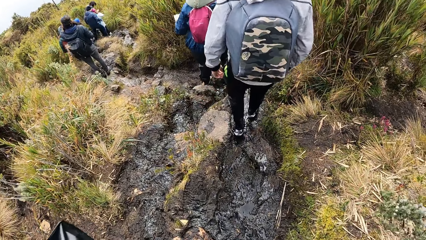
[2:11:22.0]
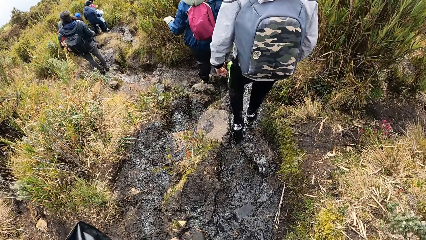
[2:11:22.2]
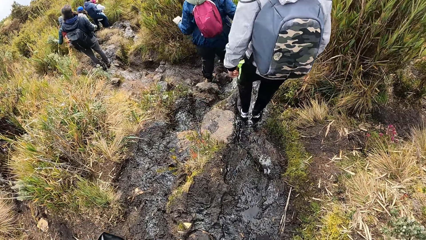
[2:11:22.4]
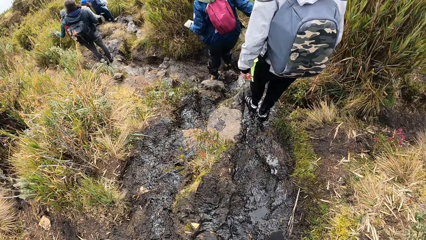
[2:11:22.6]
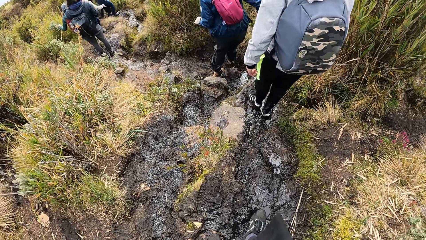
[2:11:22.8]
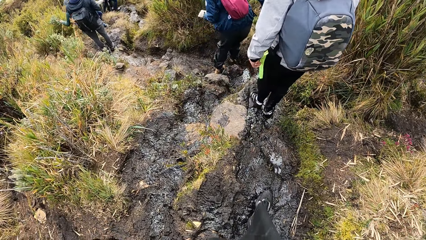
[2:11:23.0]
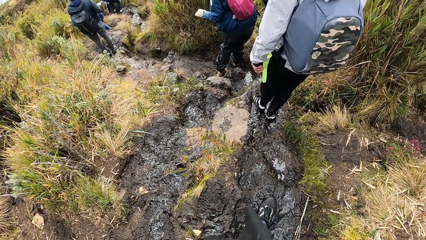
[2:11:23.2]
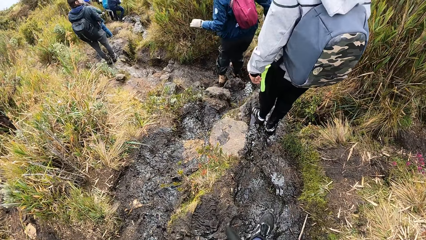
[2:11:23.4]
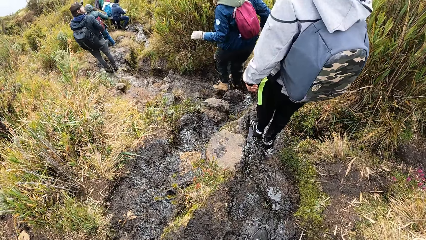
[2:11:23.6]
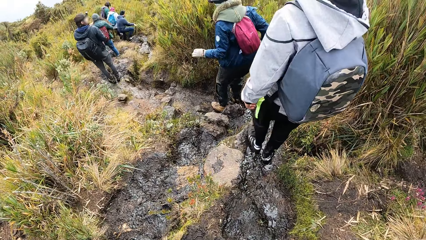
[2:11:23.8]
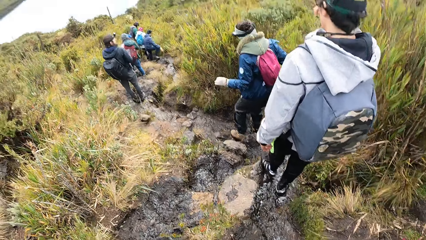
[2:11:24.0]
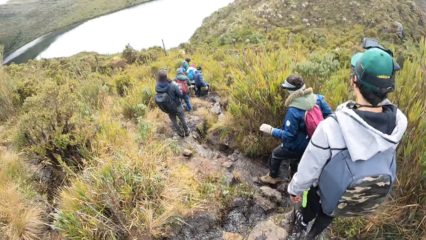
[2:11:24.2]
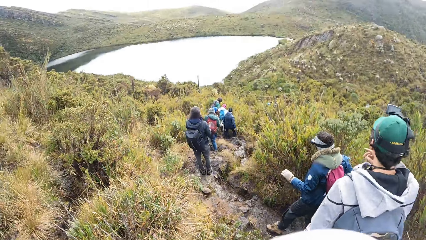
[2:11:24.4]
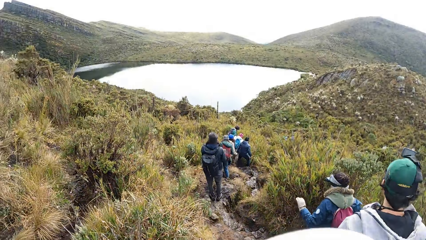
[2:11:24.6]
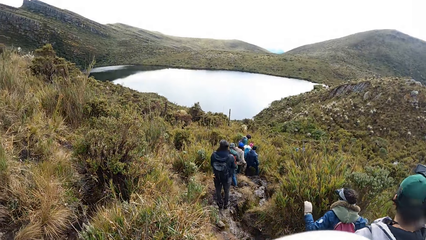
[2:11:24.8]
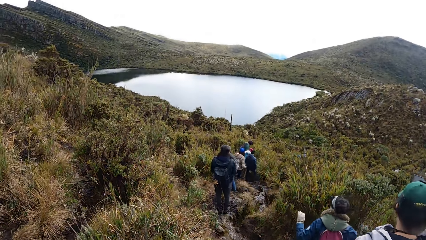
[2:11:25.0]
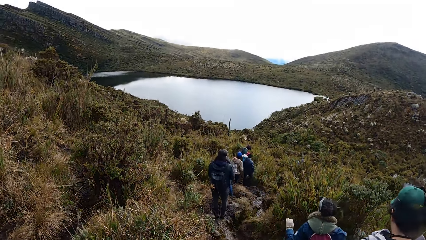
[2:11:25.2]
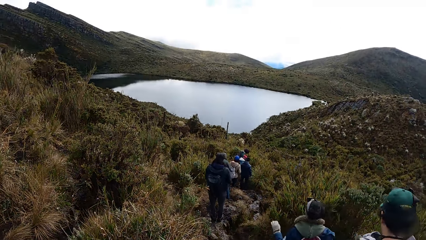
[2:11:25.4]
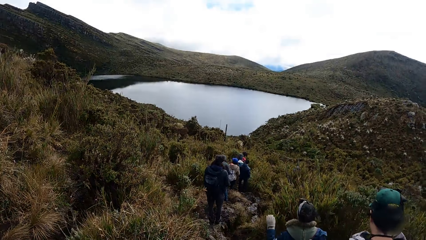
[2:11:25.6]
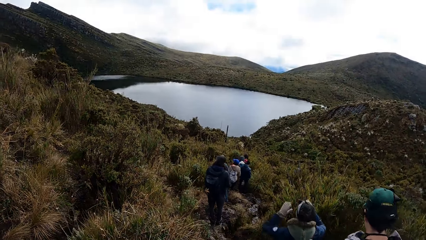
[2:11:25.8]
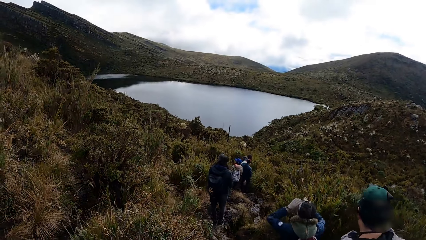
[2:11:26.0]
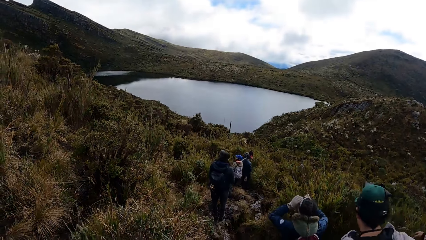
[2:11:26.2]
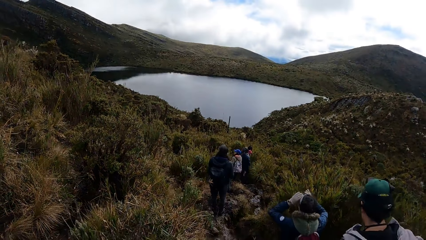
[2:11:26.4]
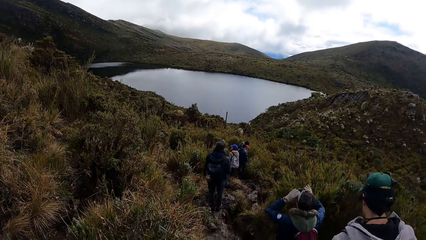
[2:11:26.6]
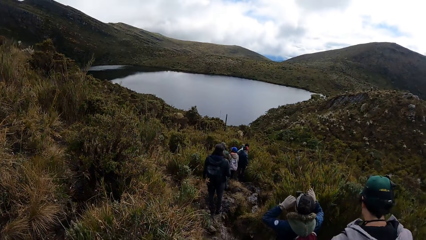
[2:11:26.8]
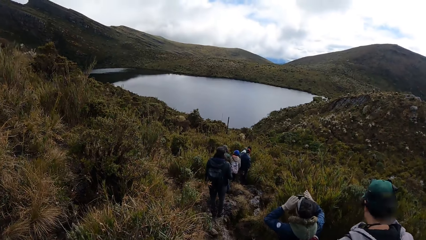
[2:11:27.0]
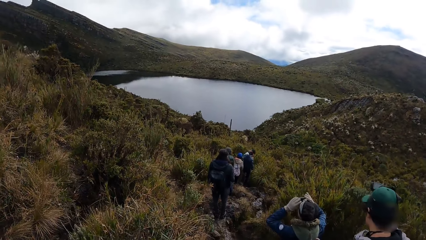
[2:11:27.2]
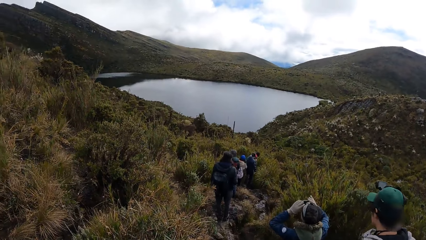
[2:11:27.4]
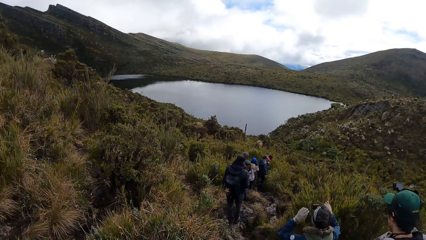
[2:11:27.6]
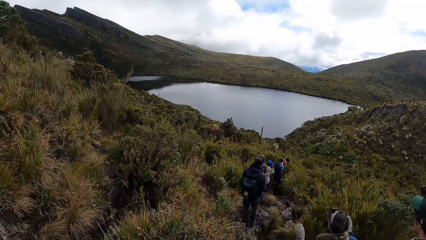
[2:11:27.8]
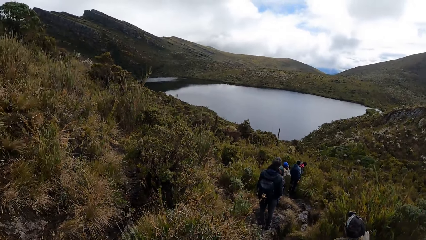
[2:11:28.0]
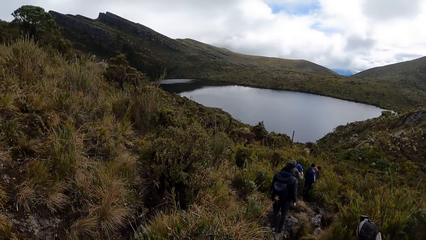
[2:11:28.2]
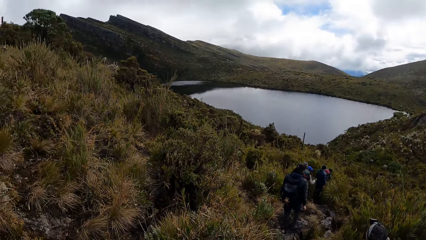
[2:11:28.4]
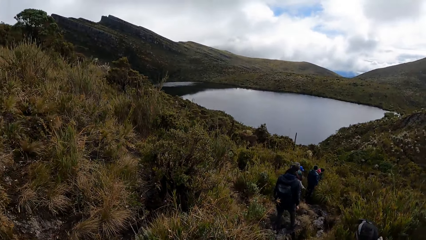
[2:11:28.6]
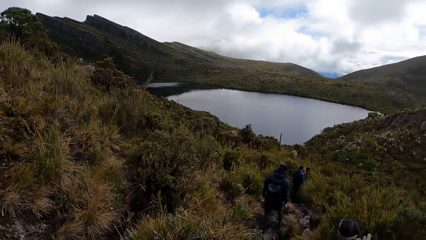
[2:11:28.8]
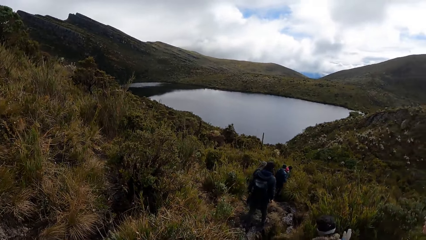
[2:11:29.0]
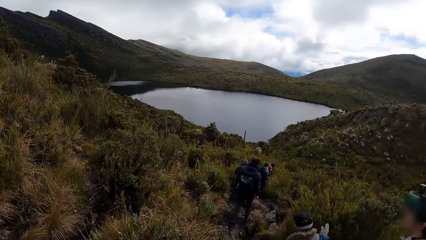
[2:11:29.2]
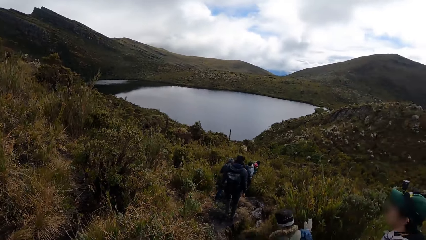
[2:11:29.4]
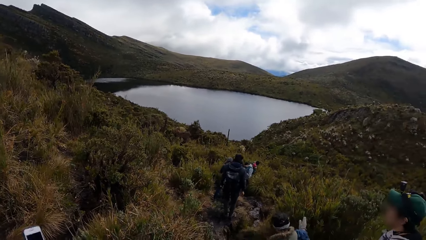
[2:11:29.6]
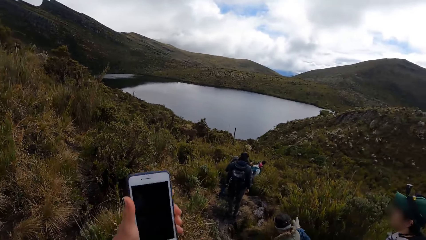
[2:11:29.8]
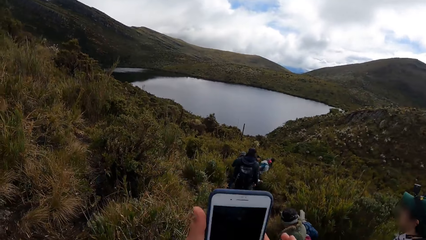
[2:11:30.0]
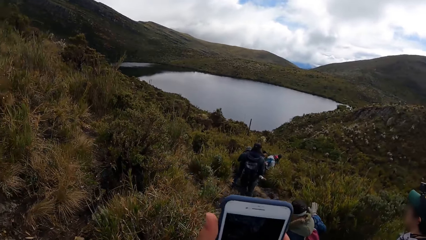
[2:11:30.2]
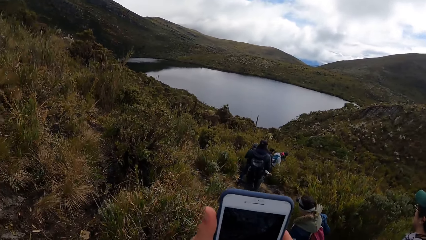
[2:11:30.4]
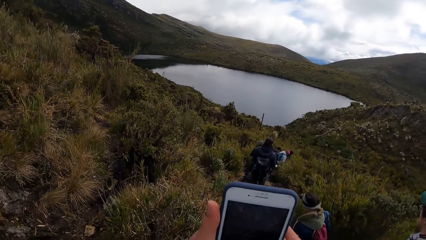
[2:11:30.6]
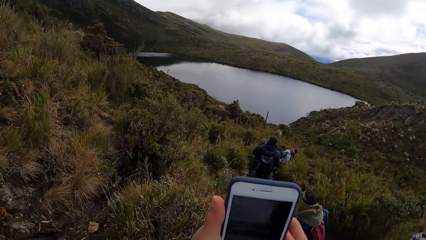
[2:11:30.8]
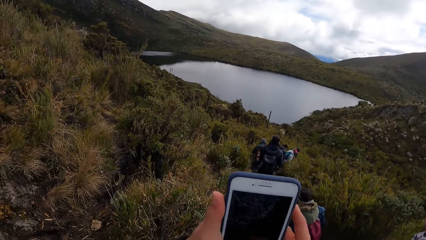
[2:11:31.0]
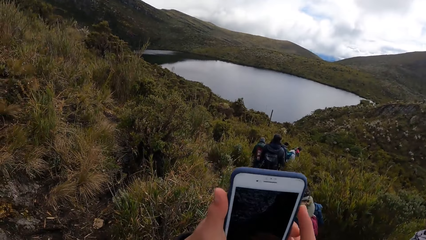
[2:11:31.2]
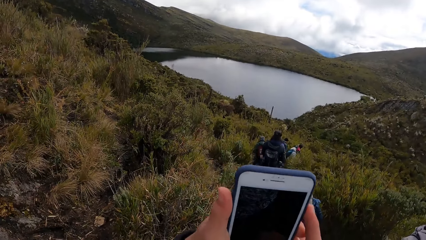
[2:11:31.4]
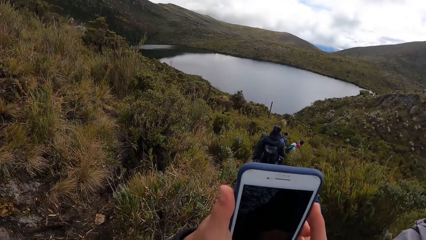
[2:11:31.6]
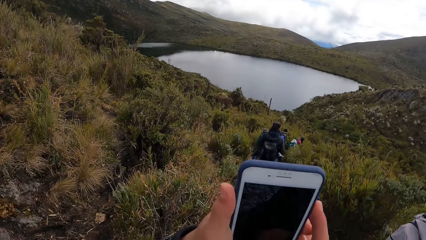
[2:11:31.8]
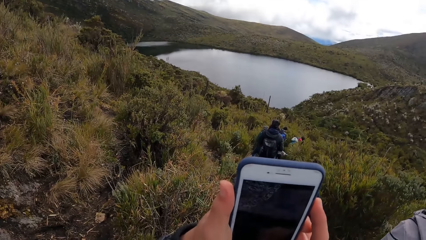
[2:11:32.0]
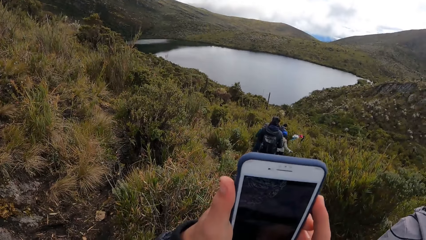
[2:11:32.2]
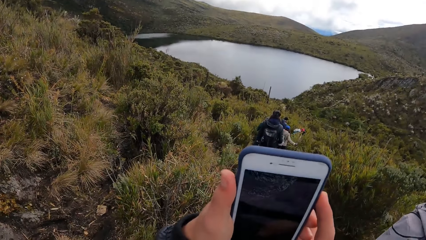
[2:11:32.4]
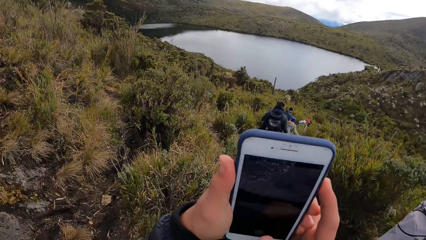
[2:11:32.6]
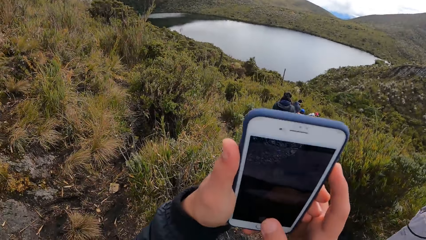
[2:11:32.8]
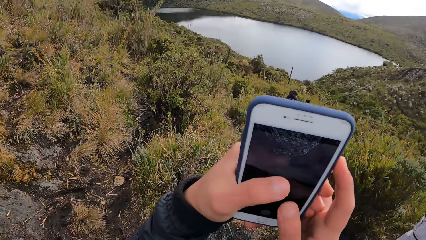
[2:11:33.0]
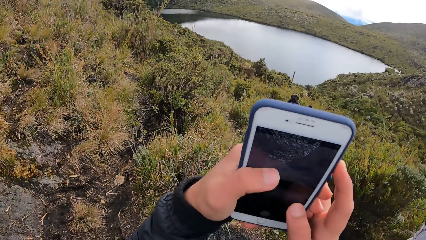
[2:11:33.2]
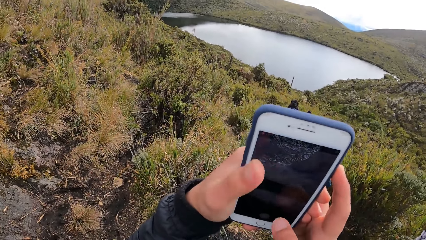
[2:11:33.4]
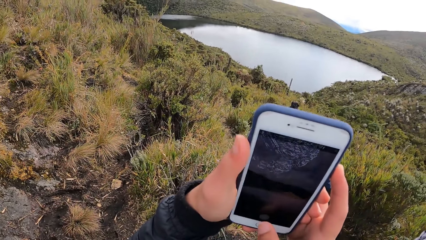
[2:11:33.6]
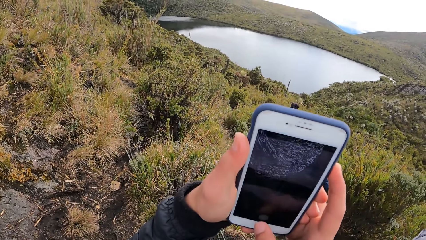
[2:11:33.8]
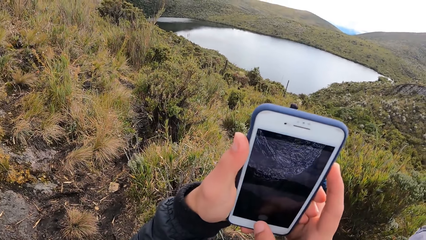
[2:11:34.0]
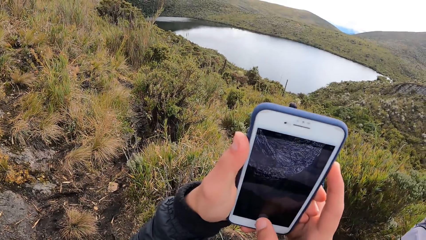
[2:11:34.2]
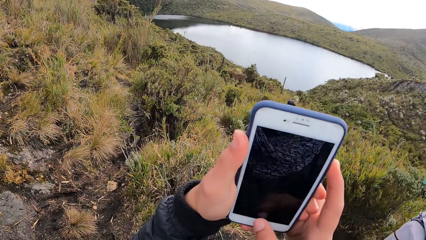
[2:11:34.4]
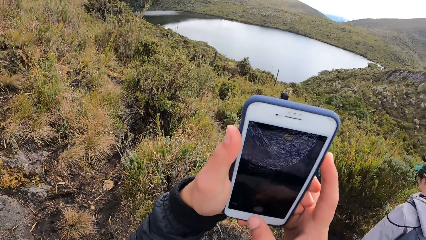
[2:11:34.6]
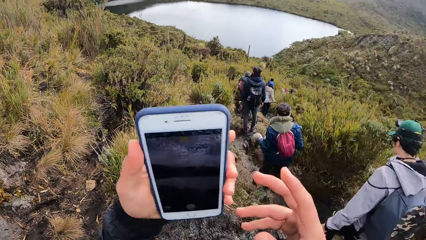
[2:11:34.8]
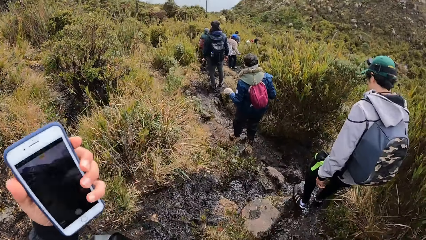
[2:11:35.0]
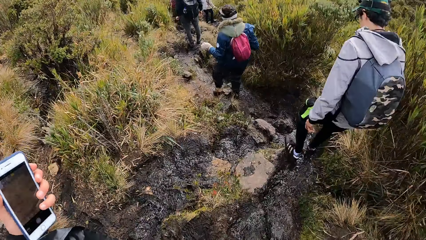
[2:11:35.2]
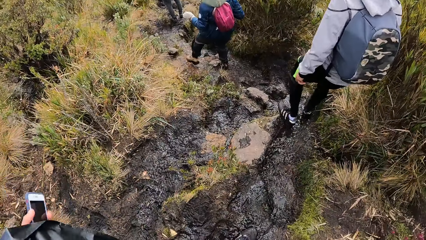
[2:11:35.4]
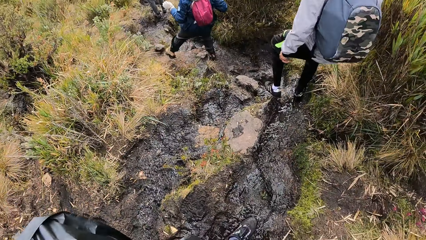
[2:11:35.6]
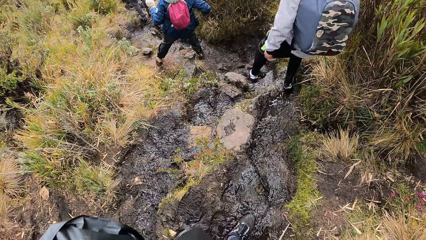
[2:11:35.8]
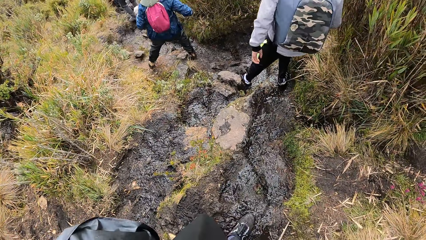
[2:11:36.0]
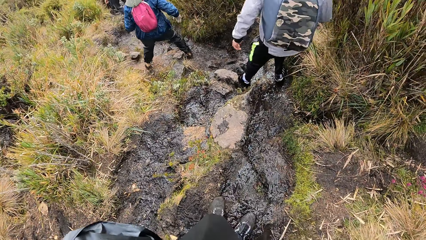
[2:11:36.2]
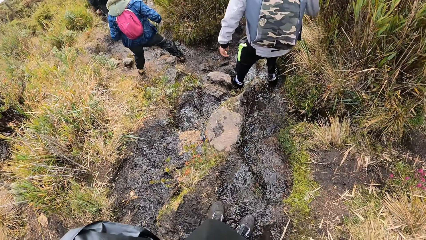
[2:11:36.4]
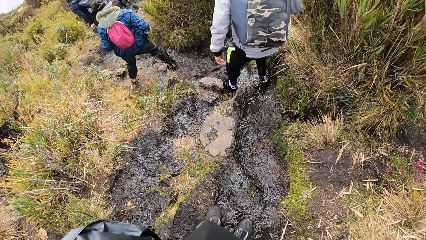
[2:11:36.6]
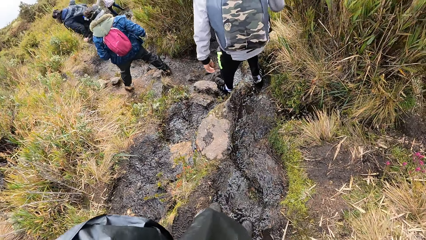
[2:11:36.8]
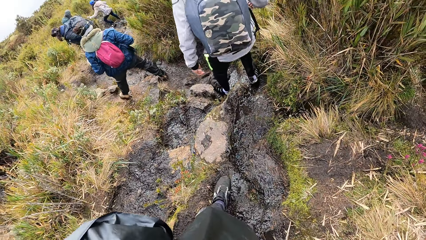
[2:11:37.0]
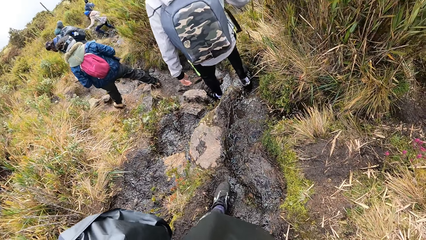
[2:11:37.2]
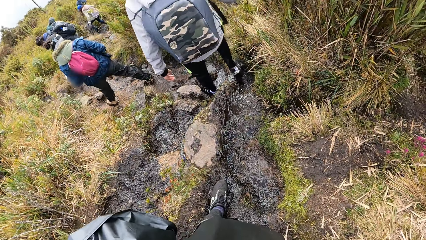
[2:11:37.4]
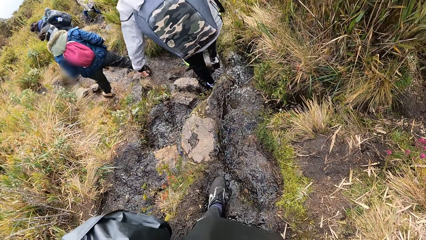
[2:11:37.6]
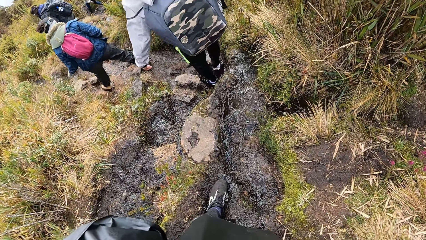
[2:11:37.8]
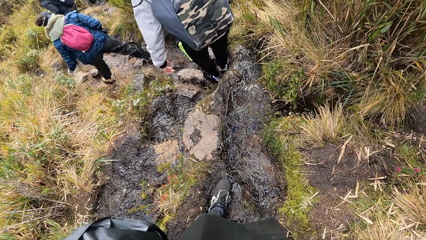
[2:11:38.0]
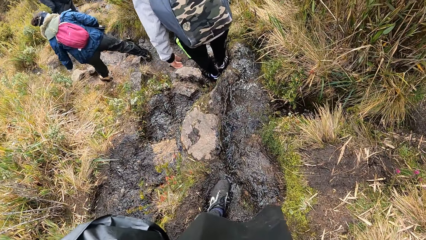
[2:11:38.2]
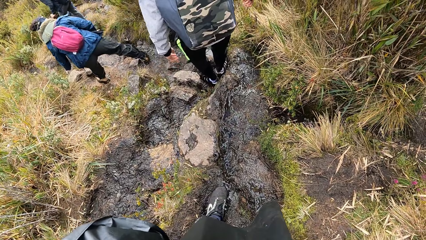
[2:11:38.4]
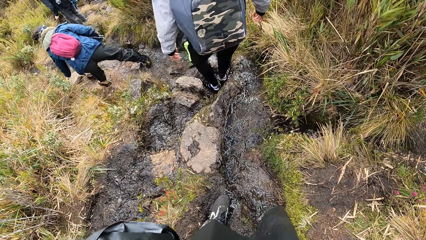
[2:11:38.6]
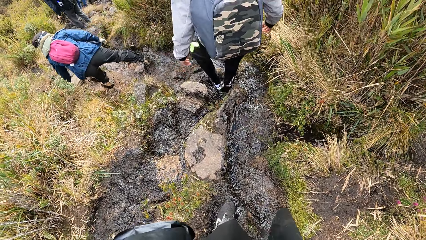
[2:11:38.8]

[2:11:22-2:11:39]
The camera wearer looks around the field. She holds a phone in her left hand. She operates the phone in her hands. She takes pictures with the phone. She lowers the phone with her left hand.
